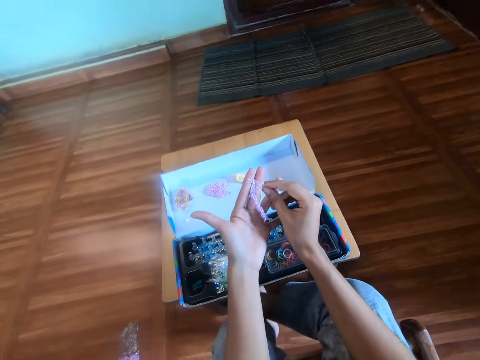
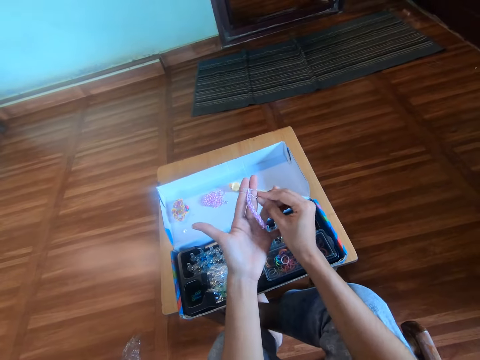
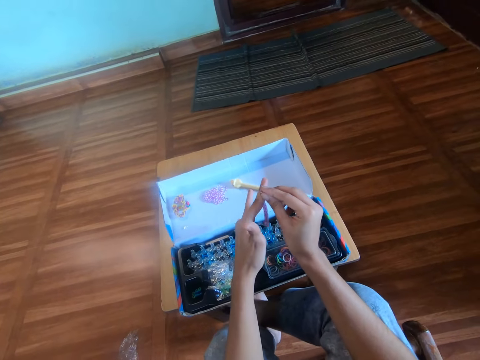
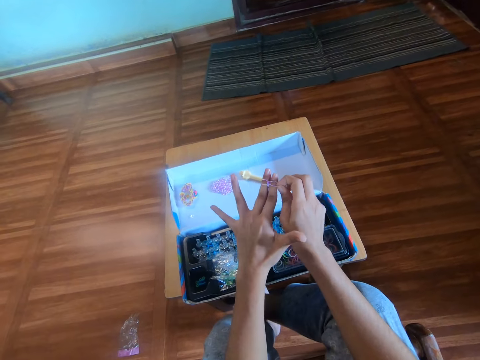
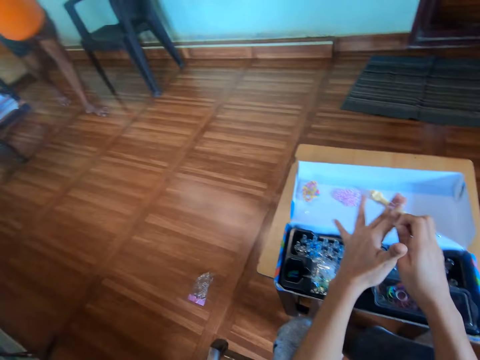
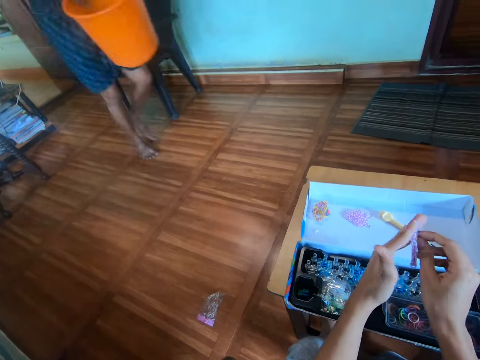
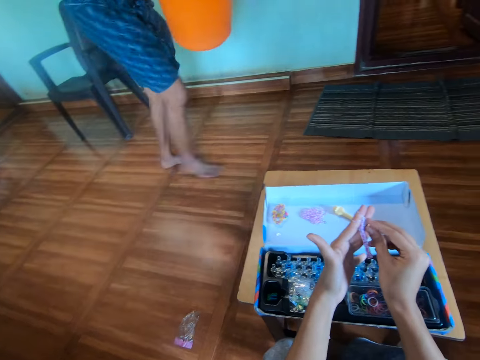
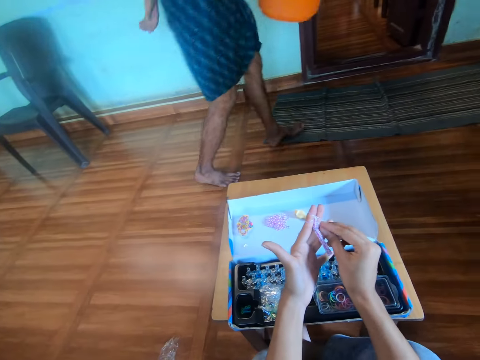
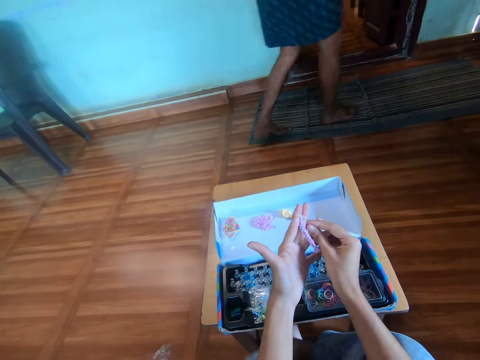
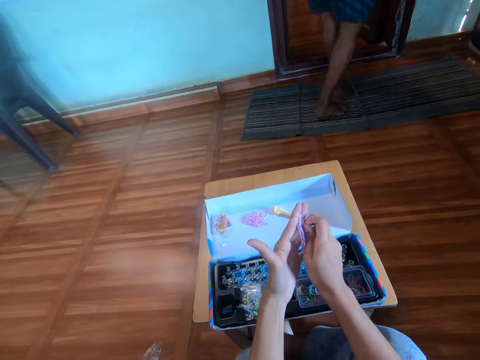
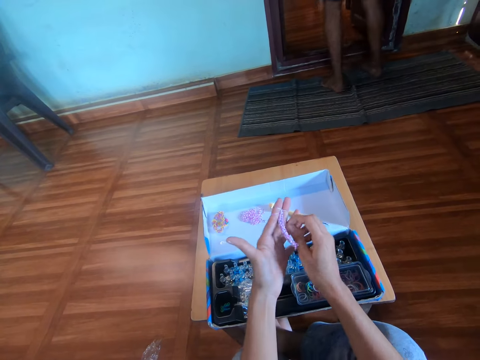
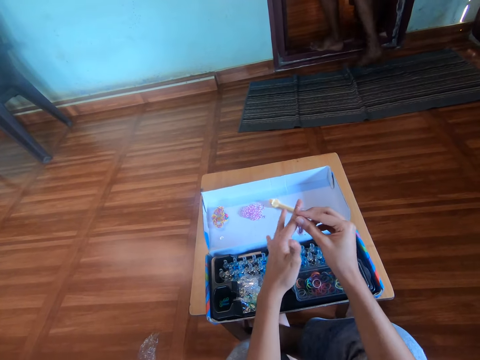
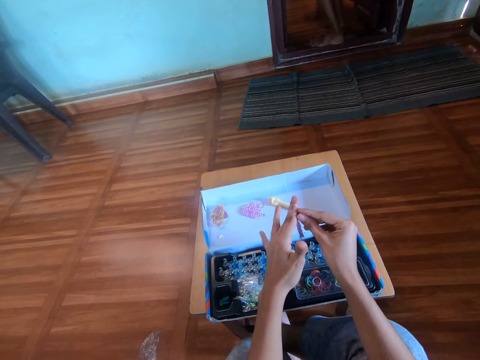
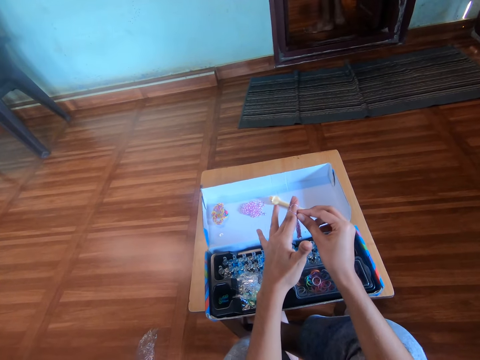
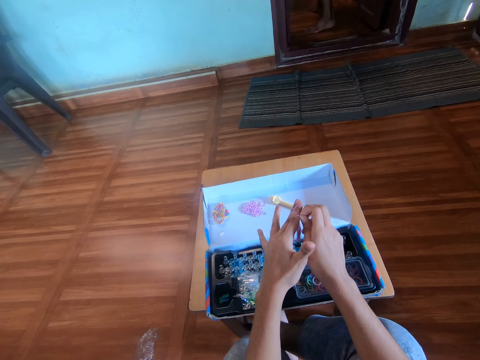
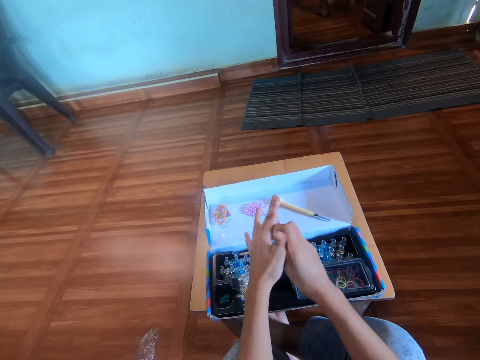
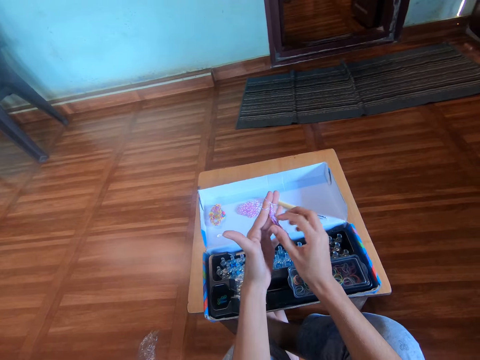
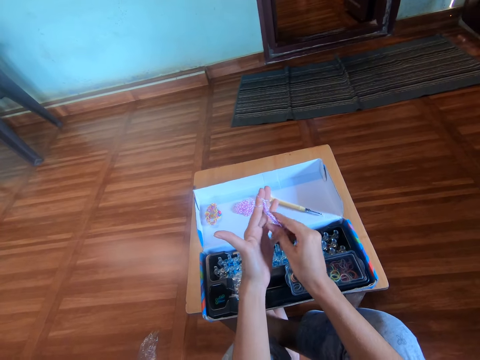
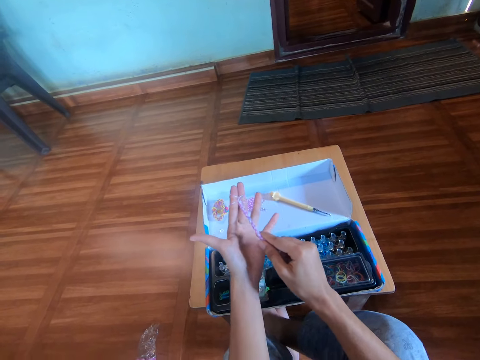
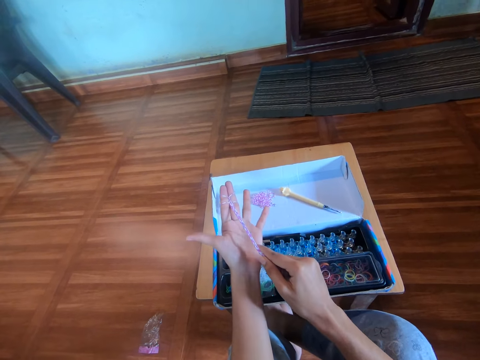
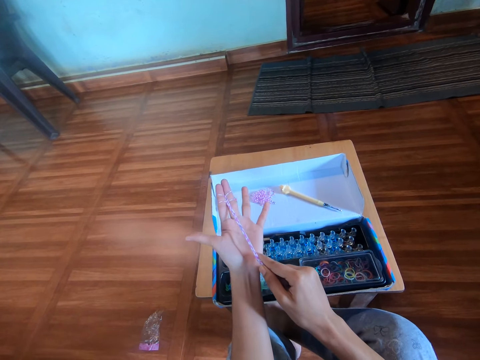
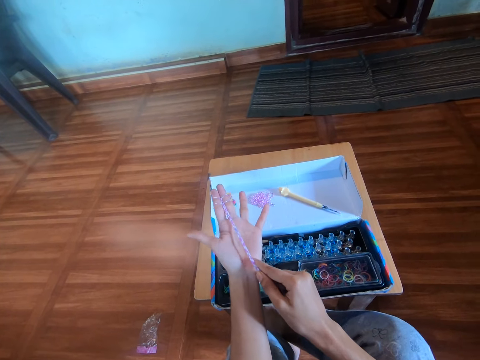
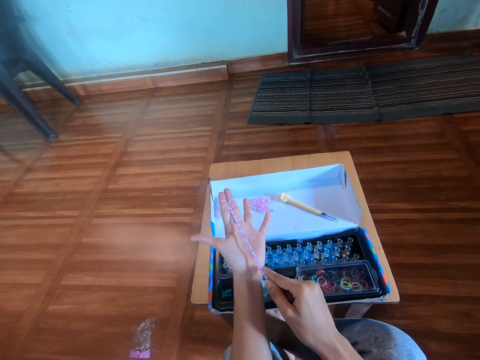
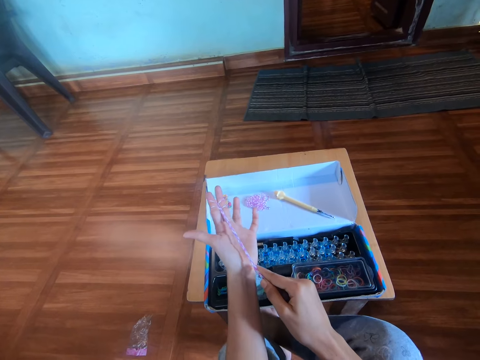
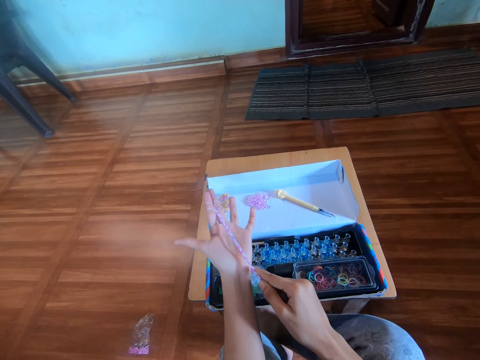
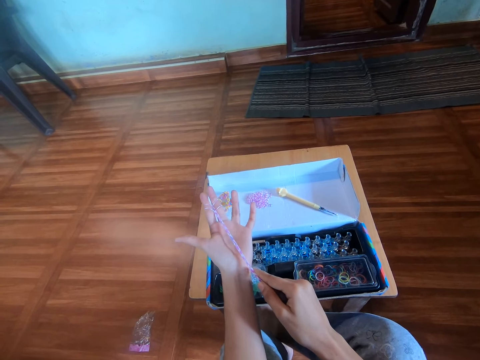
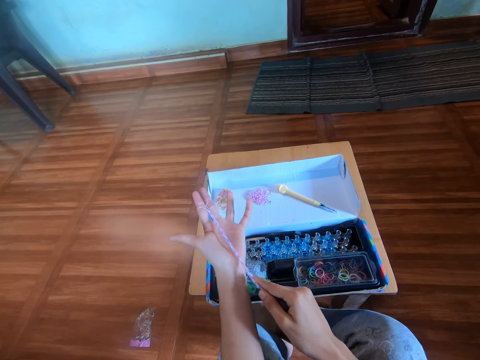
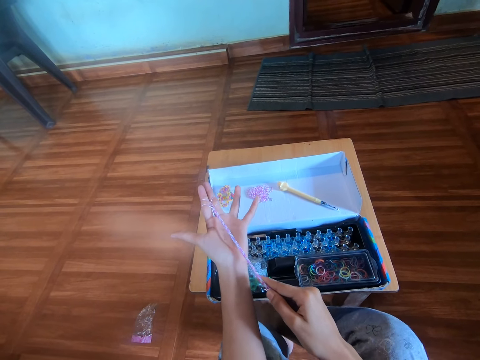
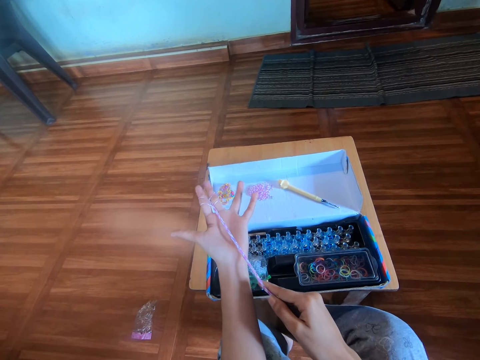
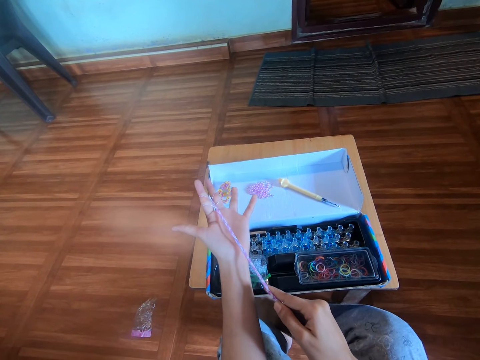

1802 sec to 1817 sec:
The man walks past the camera wearer. The camera wearer makes a bracelet with fingers using the rubber band. She pulls the loom band in her left hand with her right hand. She aligns the rubber band bracelet.

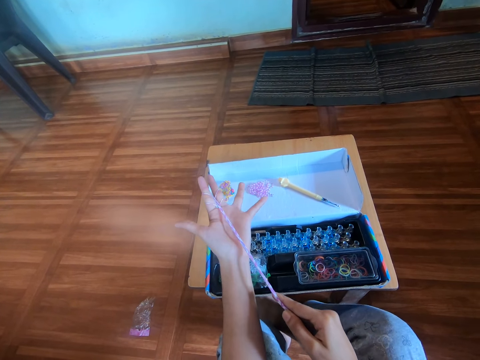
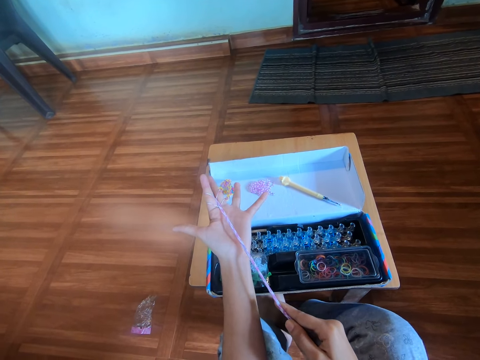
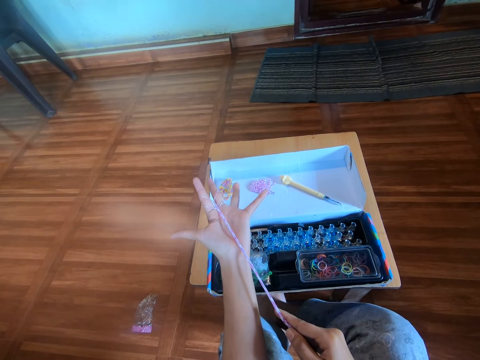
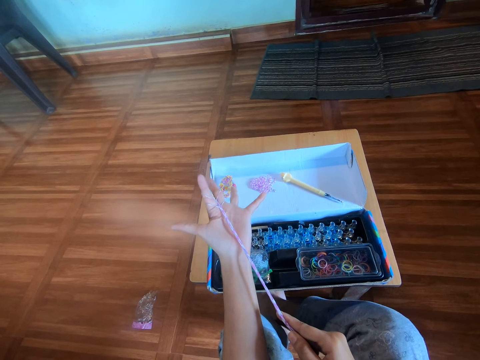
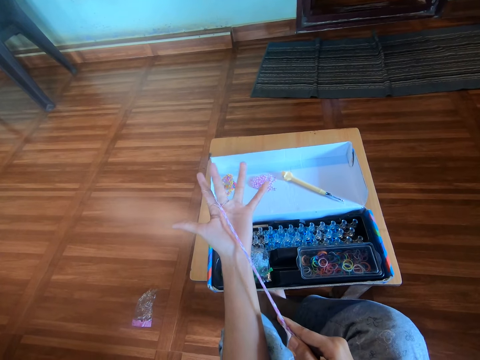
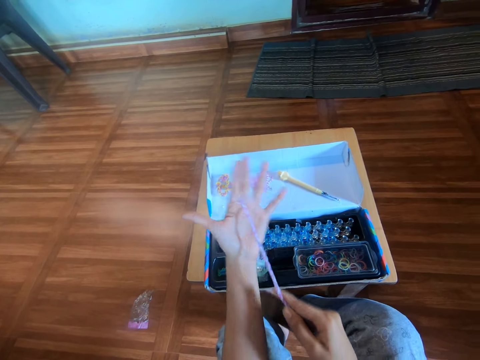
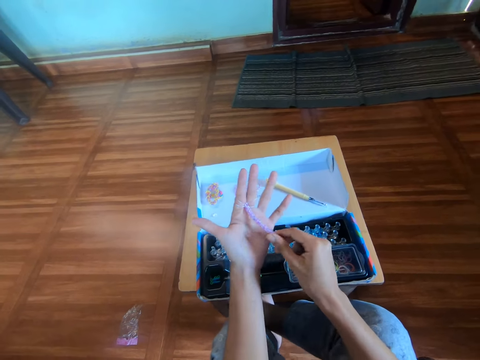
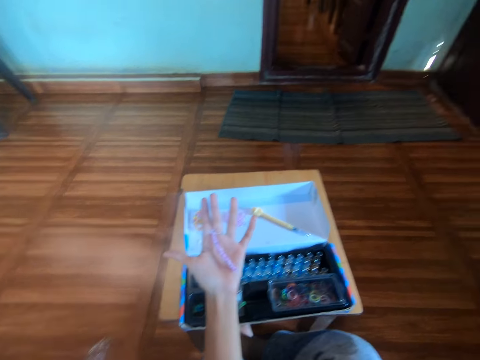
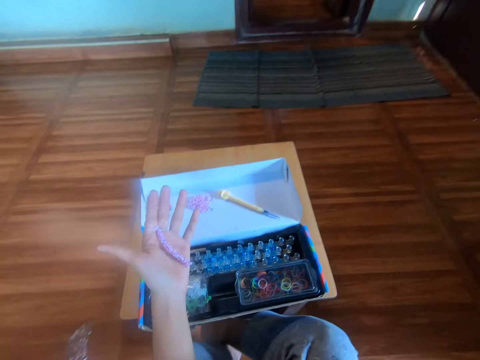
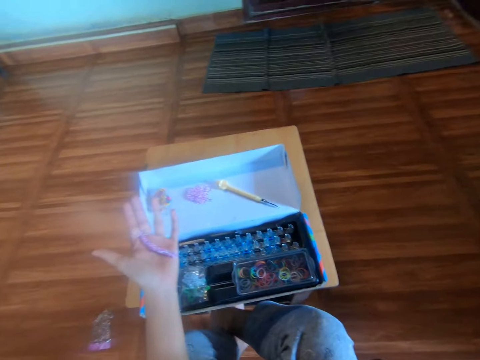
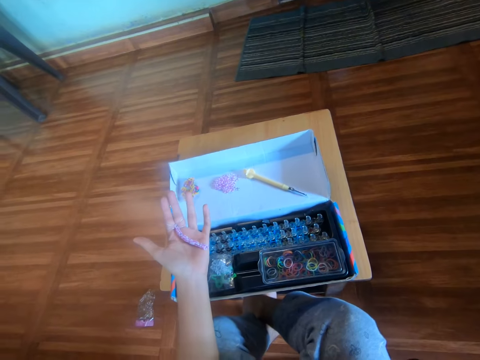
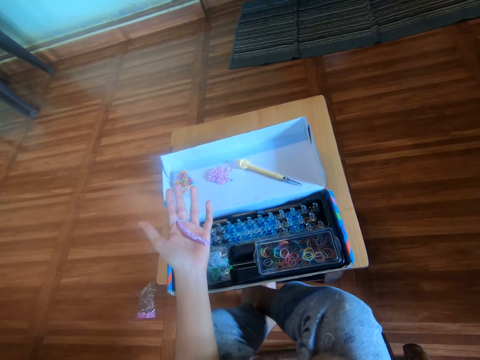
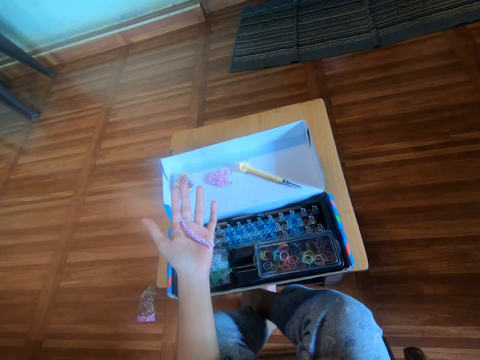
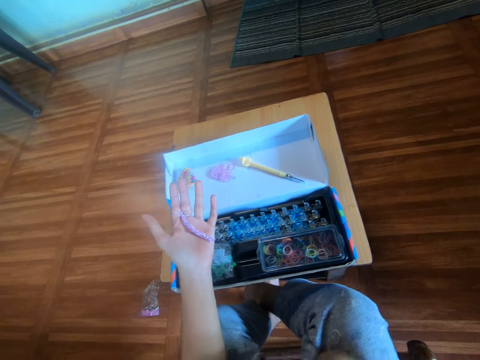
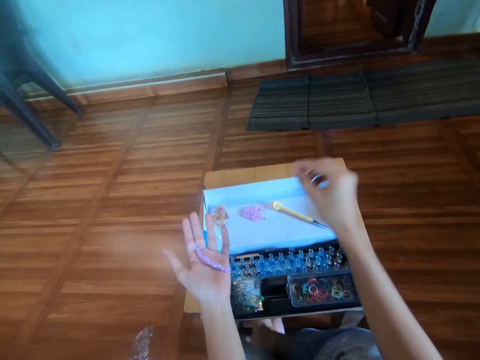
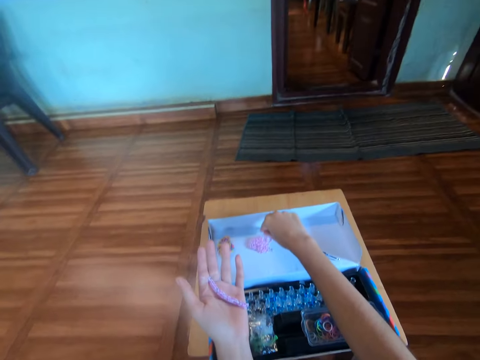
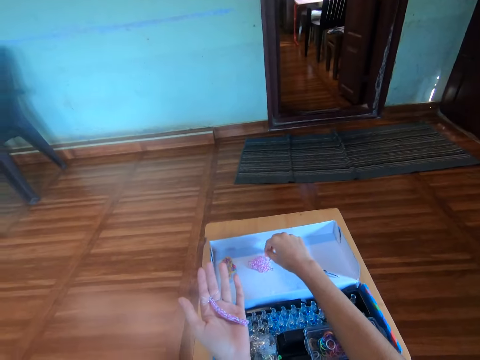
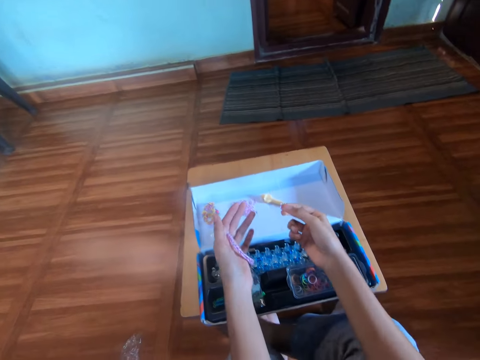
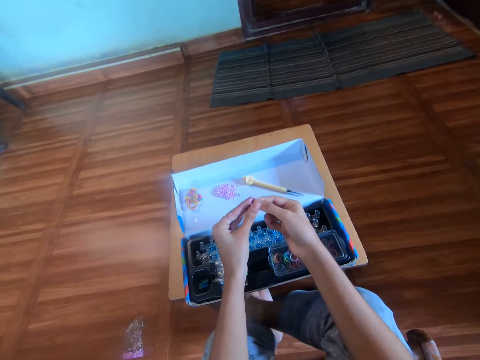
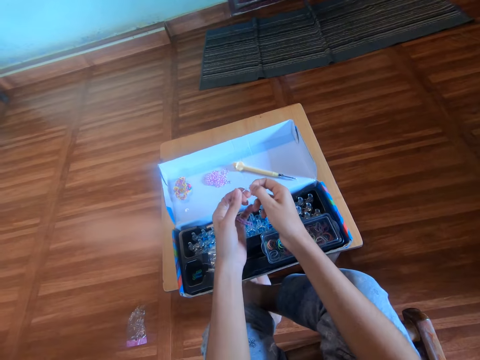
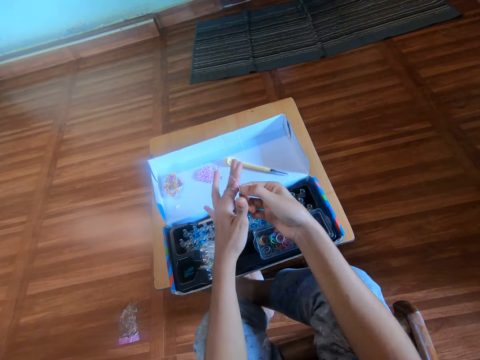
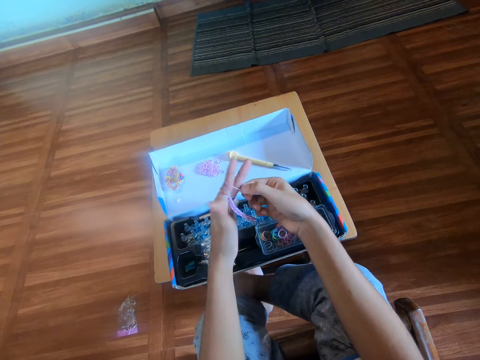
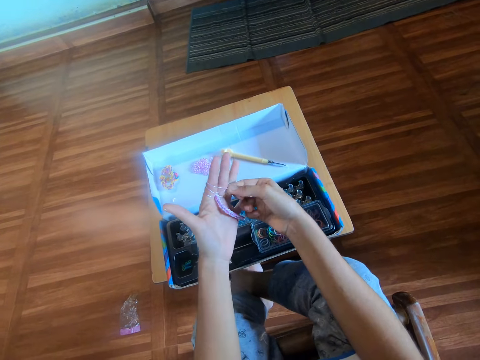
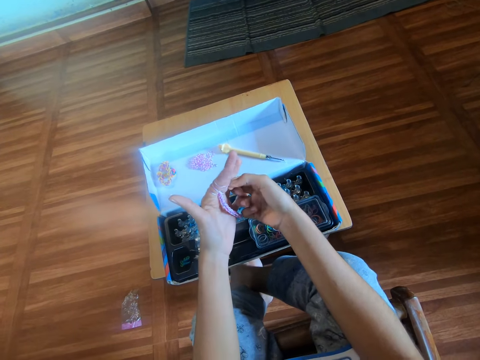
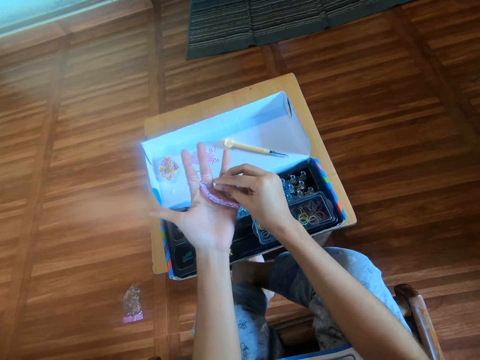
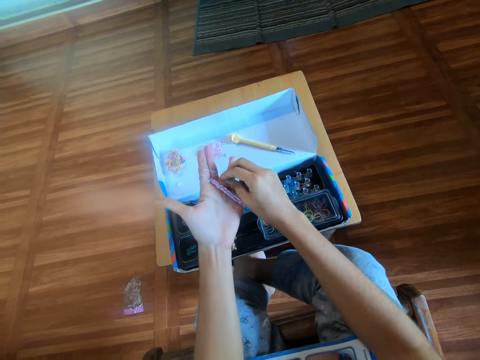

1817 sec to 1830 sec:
The camera wearer touches her mouth with her right hand. She picks another mini rubber band from the box with her right hand. She puts a tenth mini rubber band in her left fingers, in the index and middle fingers.
